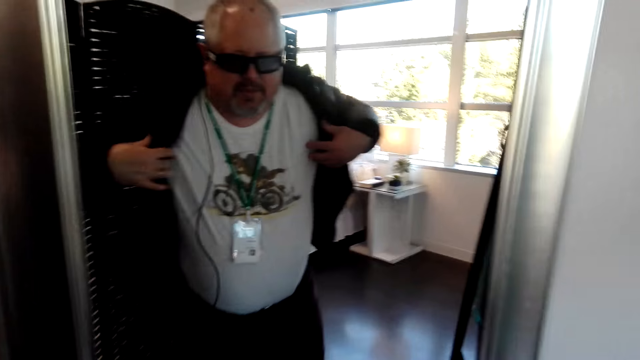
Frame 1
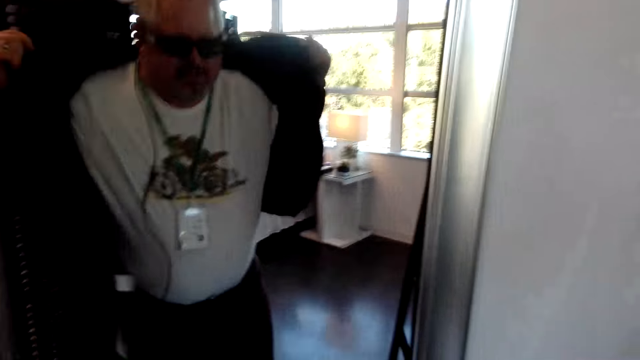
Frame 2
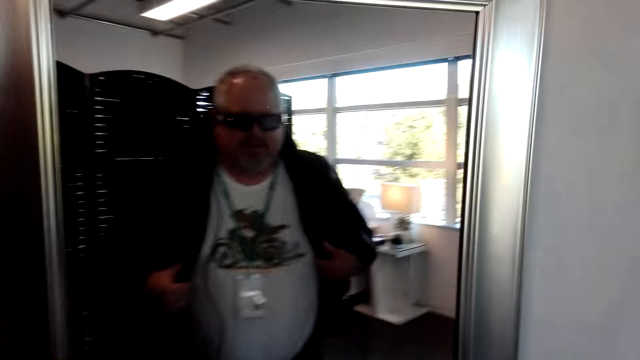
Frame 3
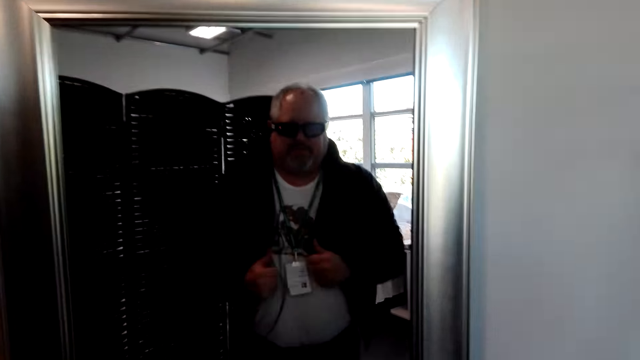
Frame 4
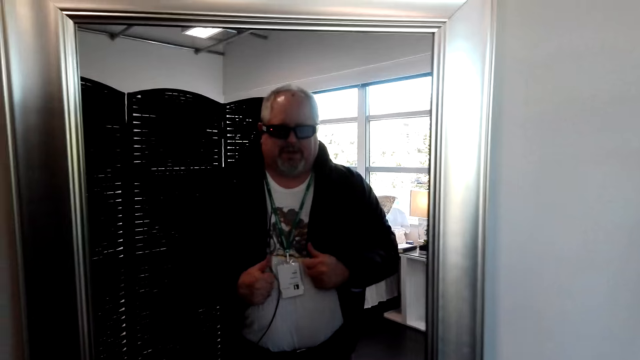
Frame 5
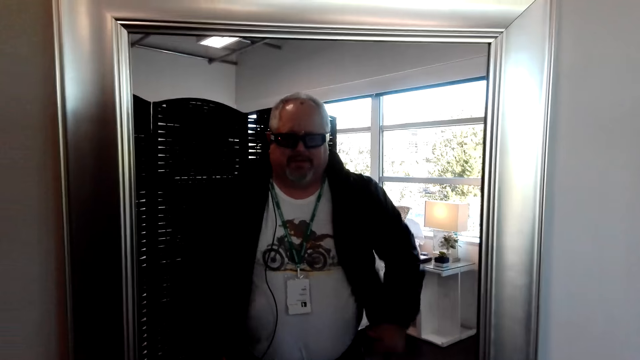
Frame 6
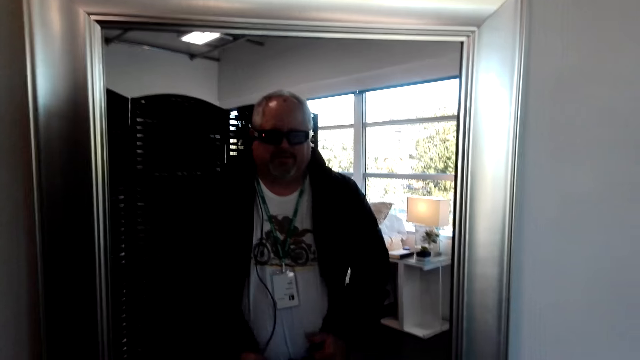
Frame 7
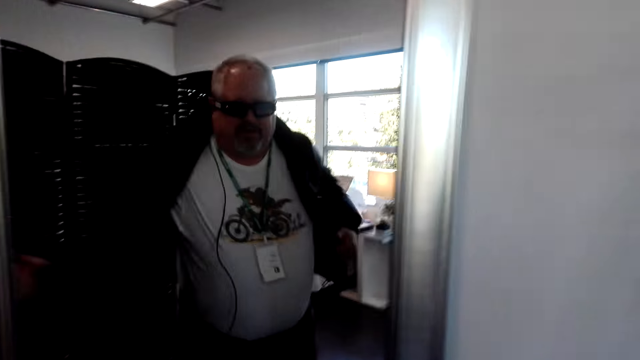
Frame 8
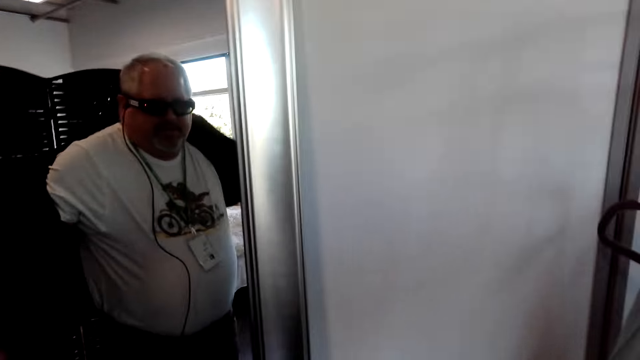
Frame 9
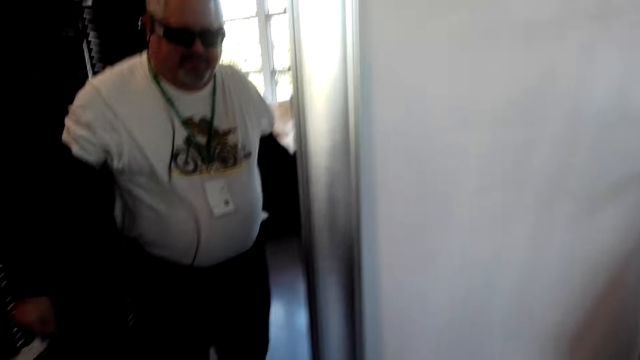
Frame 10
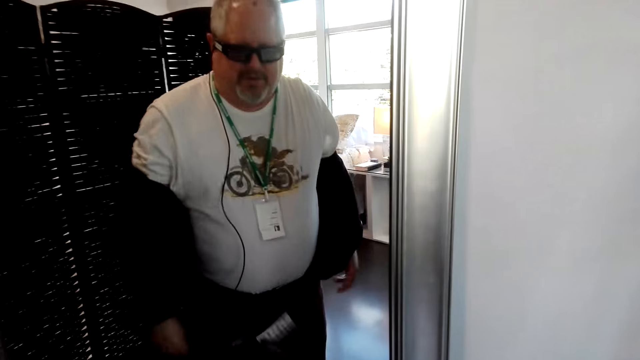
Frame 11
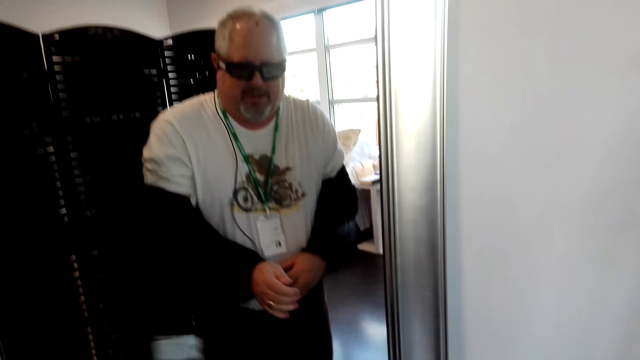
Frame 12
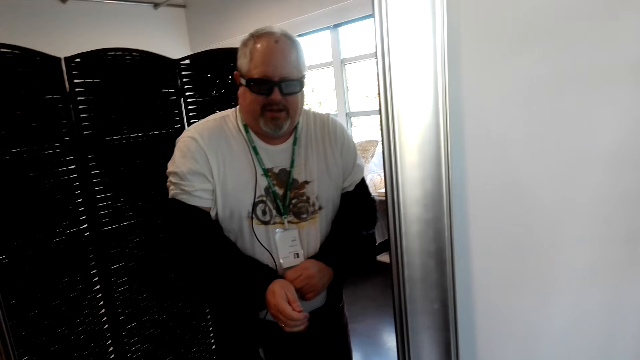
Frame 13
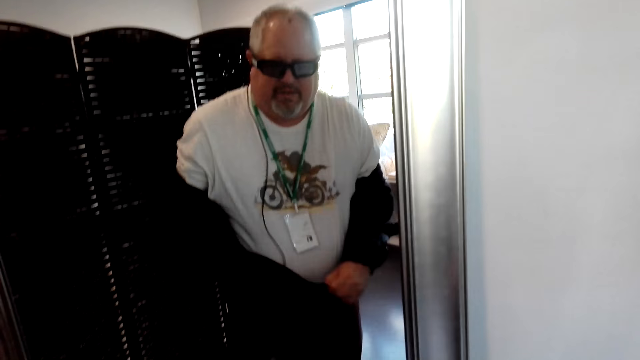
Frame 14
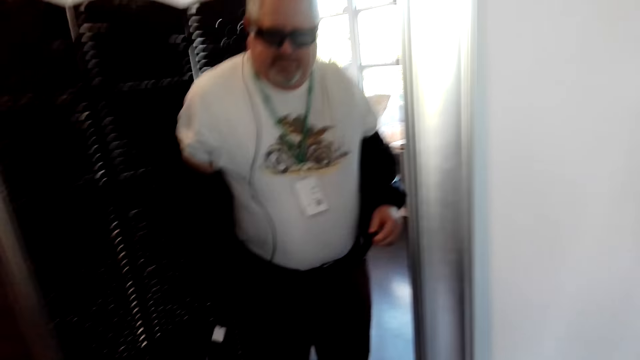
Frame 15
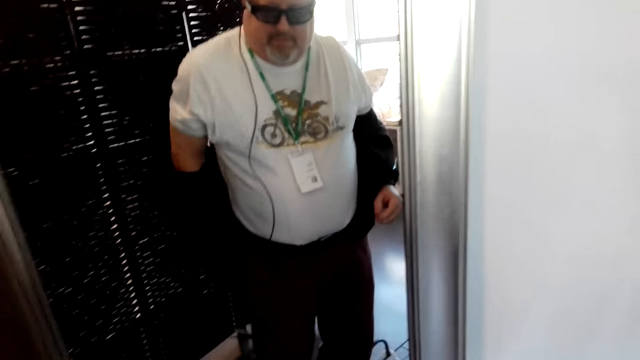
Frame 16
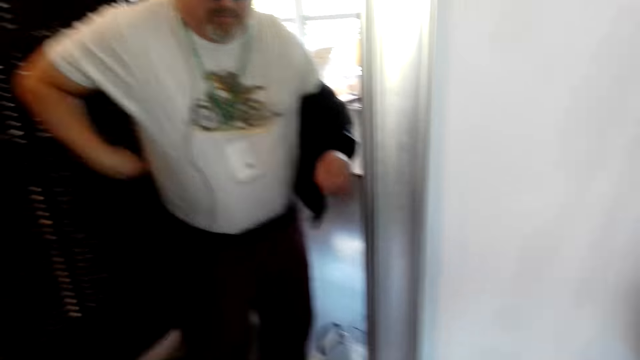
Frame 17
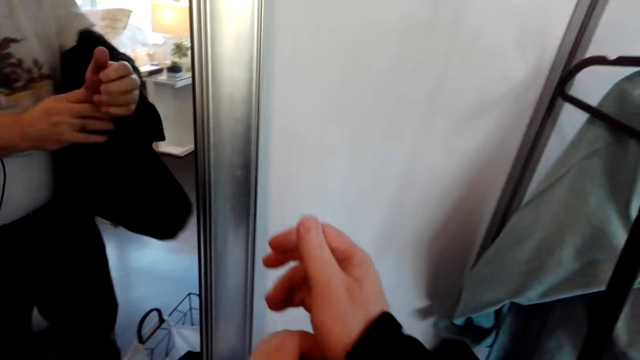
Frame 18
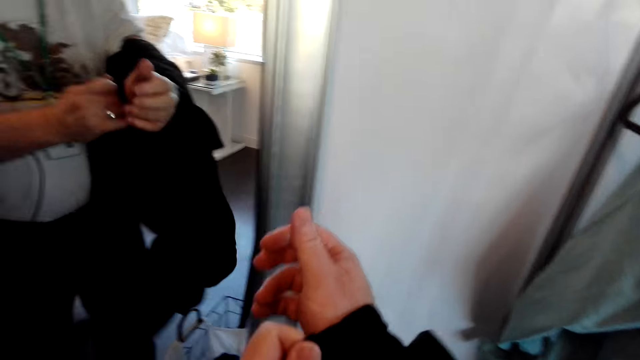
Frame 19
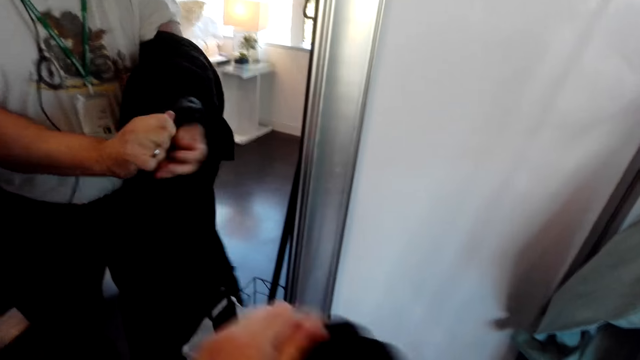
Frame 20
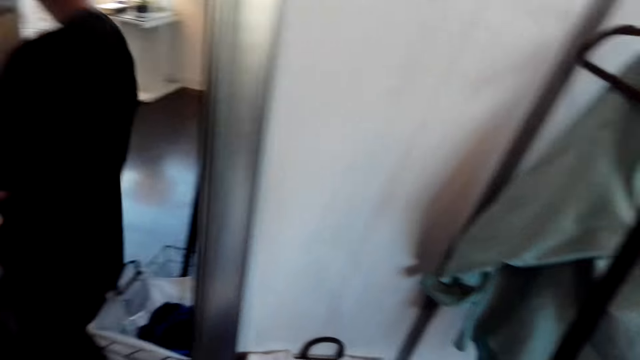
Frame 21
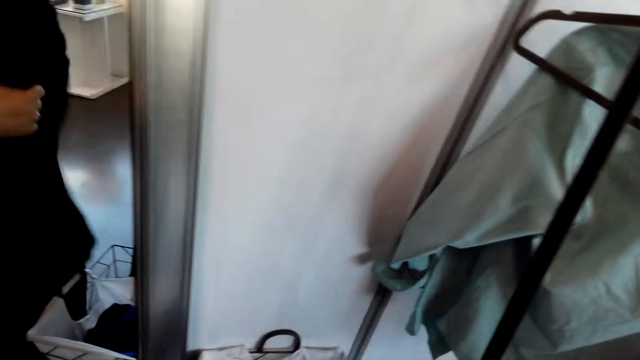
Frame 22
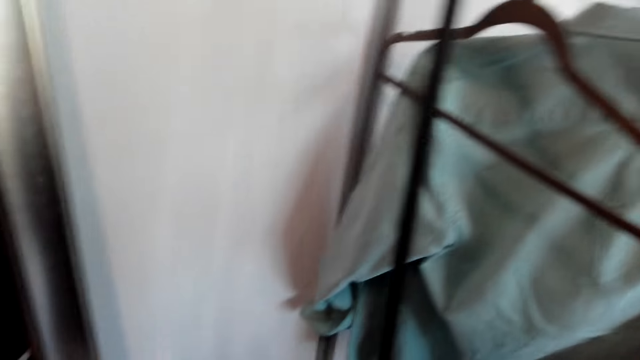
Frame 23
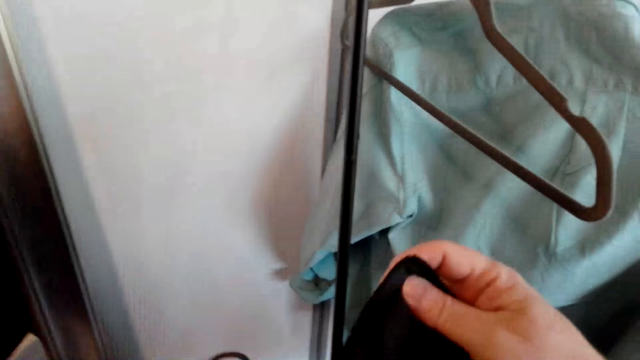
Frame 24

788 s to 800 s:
The camera wearer stares at the mirror. They remove the piece of cloth.

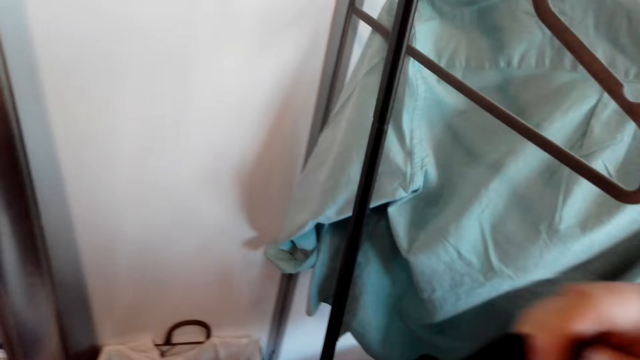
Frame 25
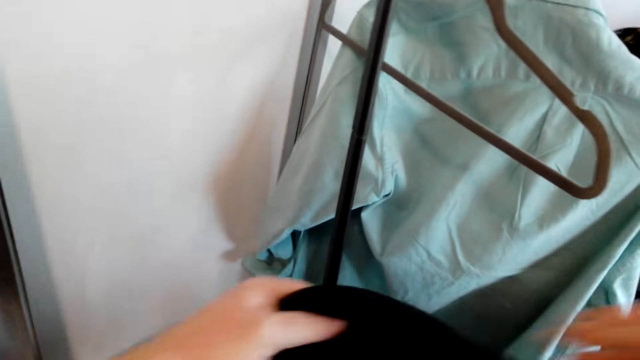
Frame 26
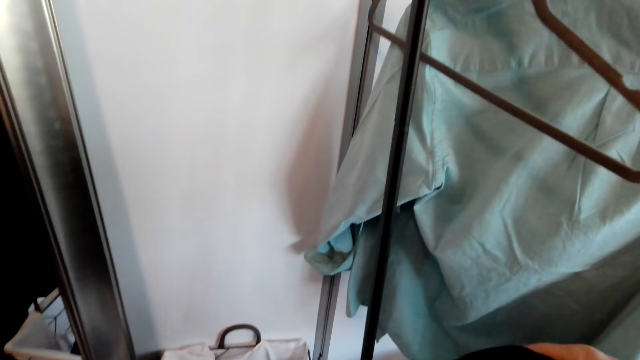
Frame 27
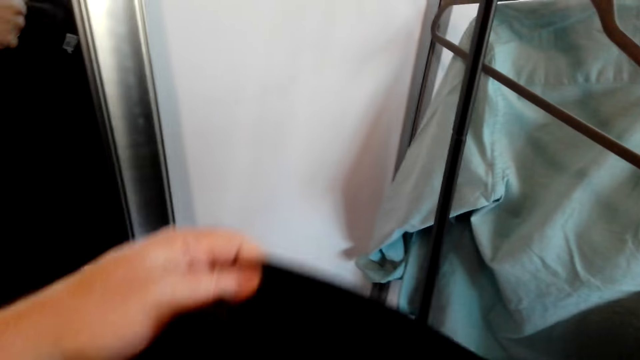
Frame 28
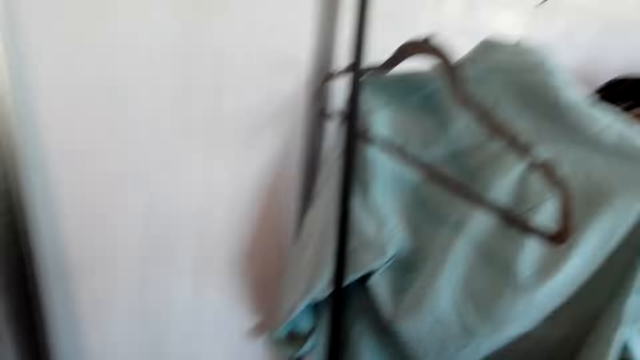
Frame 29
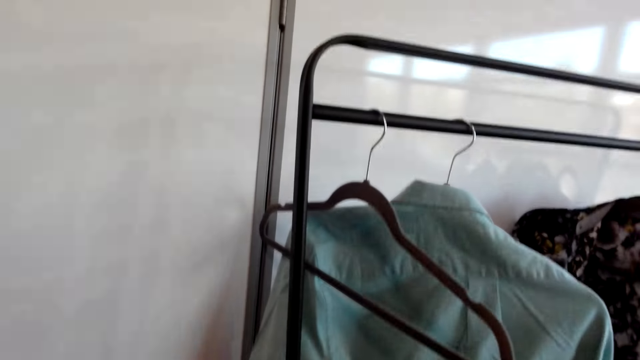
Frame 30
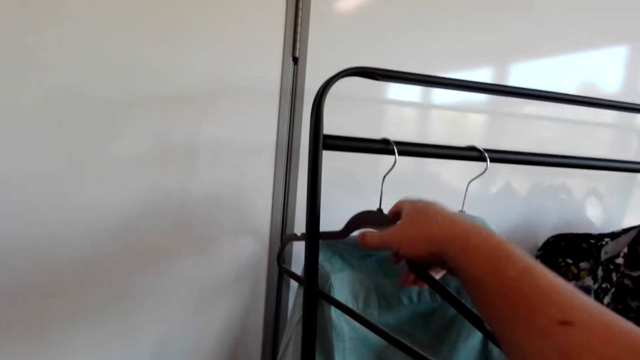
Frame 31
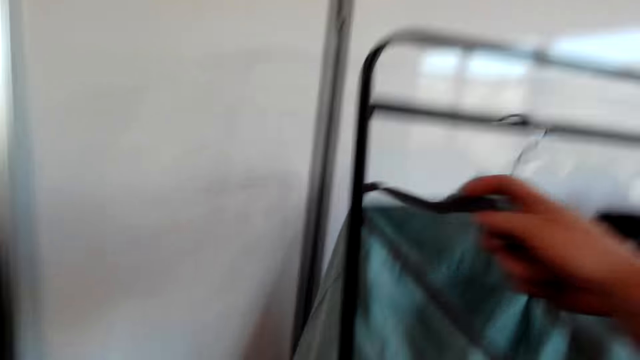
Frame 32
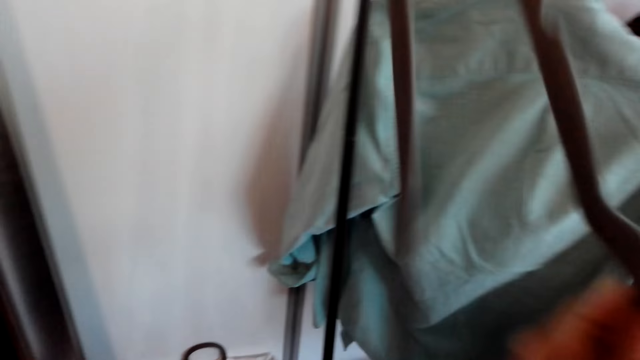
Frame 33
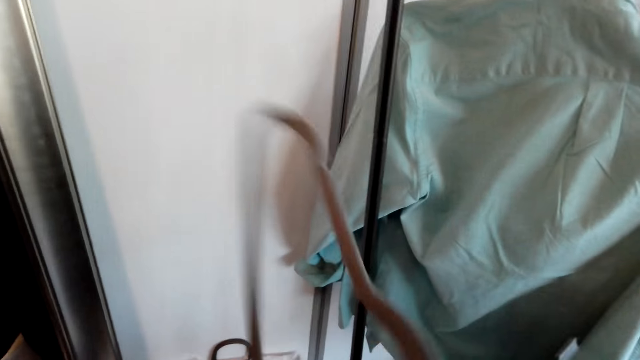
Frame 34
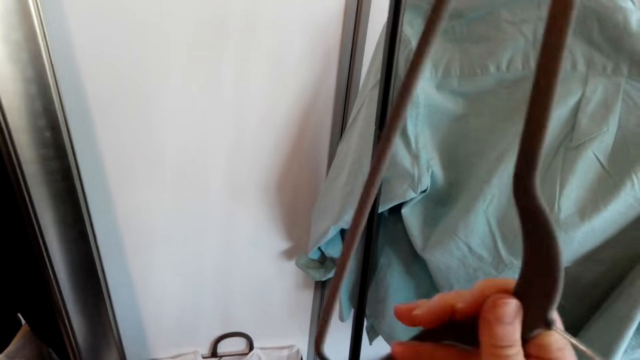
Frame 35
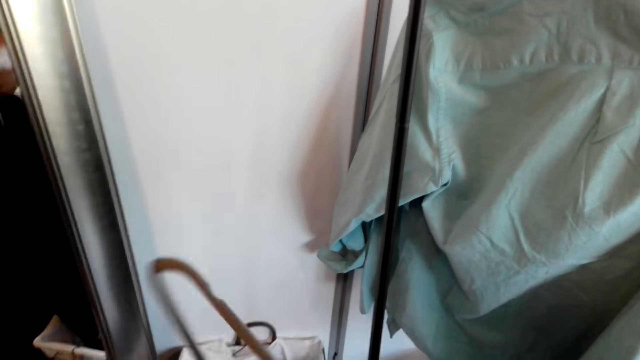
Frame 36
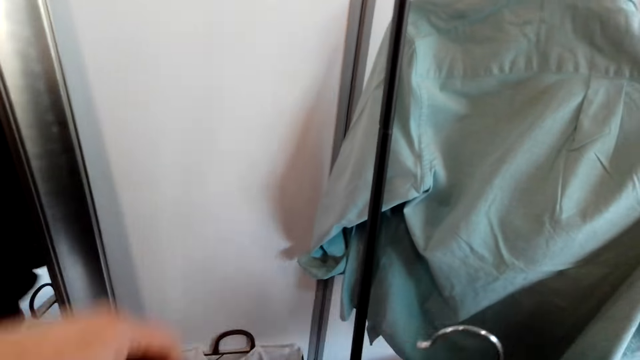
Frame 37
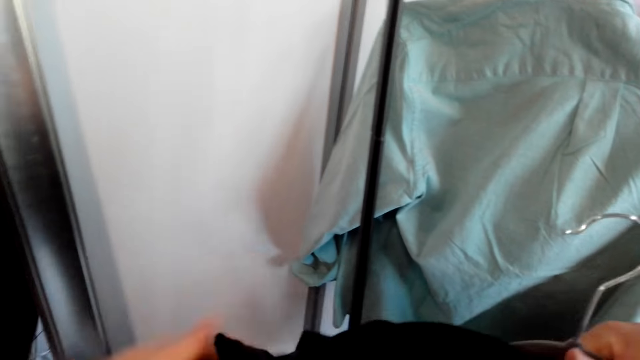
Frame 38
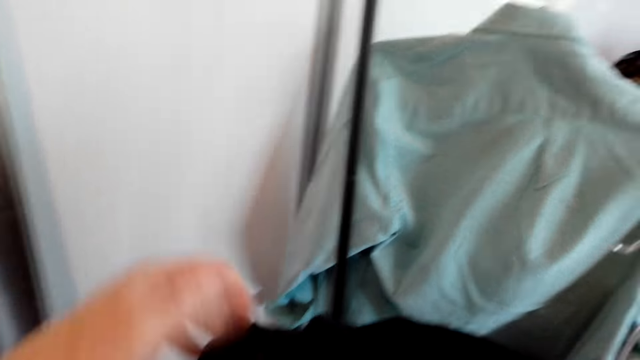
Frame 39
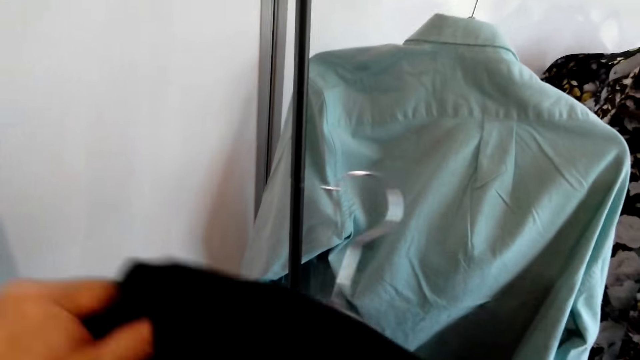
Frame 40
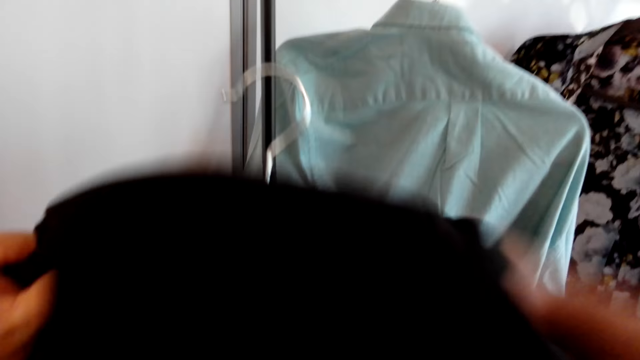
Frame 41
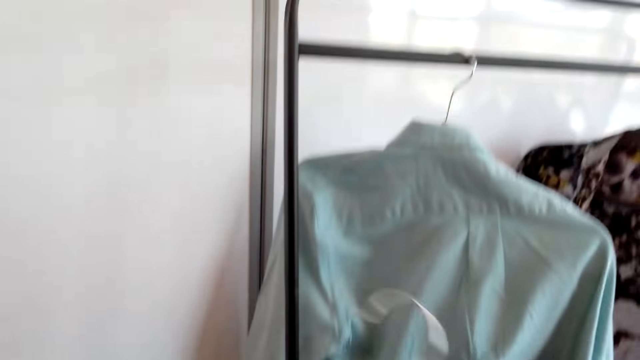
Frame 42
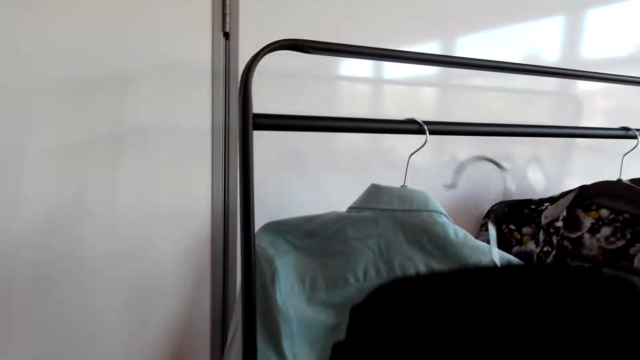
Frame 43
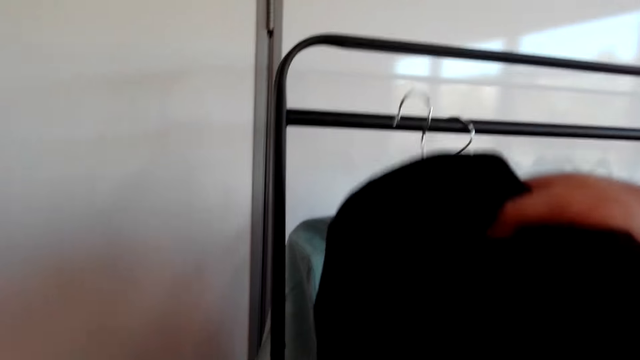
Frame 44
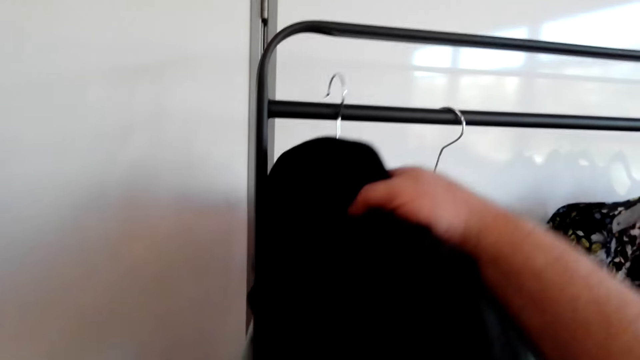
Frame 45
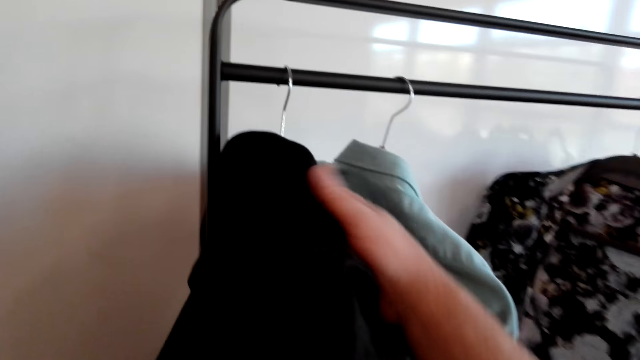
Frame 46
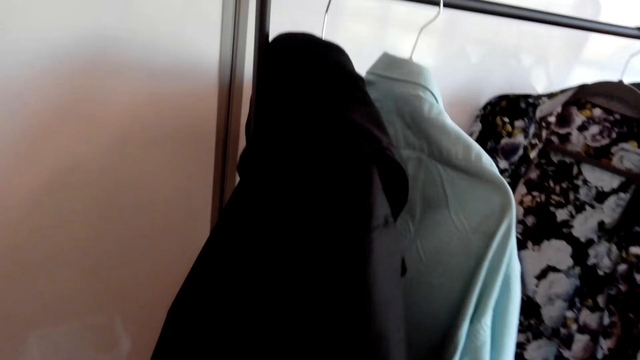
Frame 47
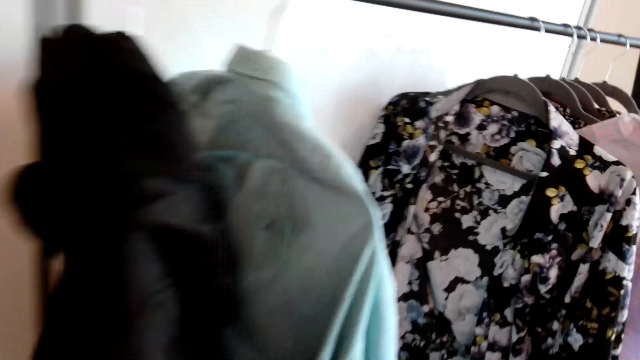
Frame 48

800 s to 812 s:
The camera wearer picks up the hanger. They put the cloth on the hanger. They hang the cloth.
